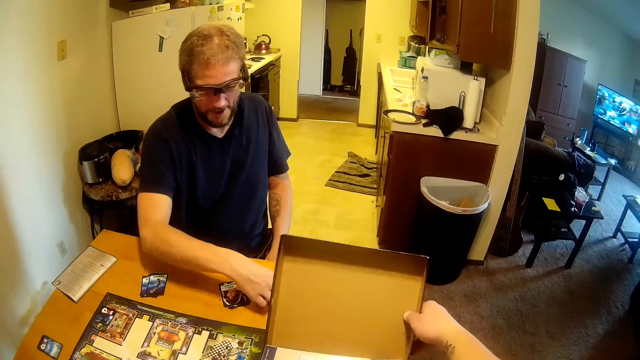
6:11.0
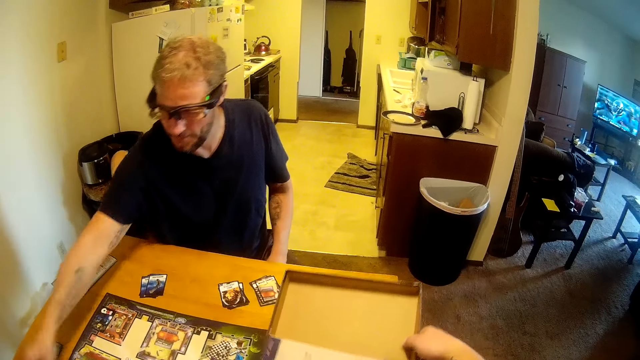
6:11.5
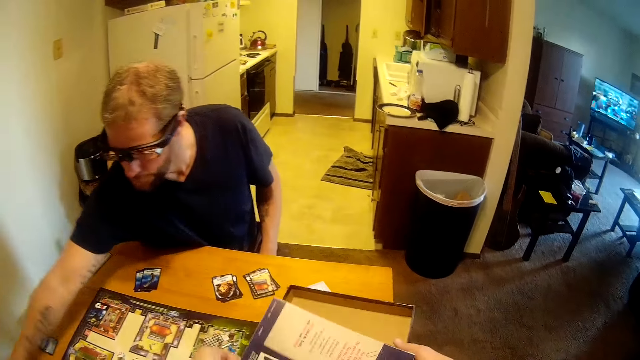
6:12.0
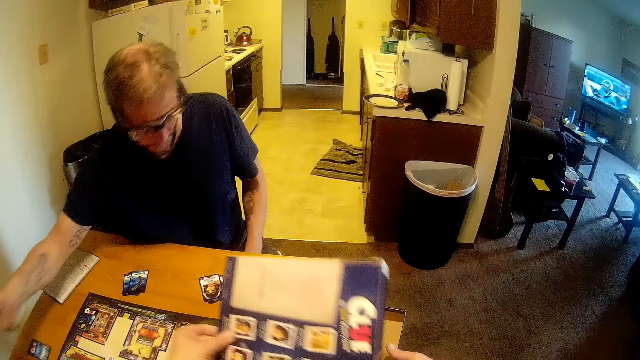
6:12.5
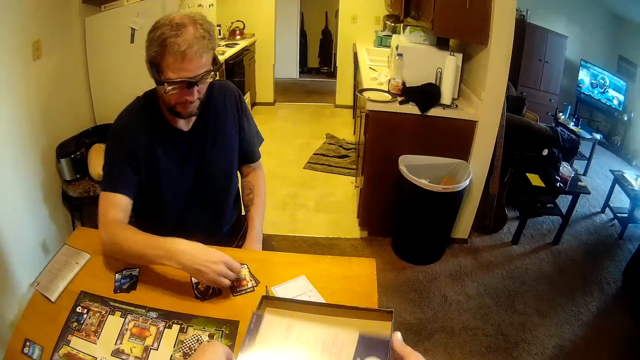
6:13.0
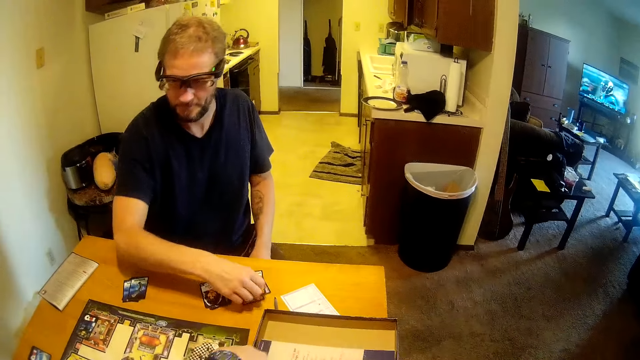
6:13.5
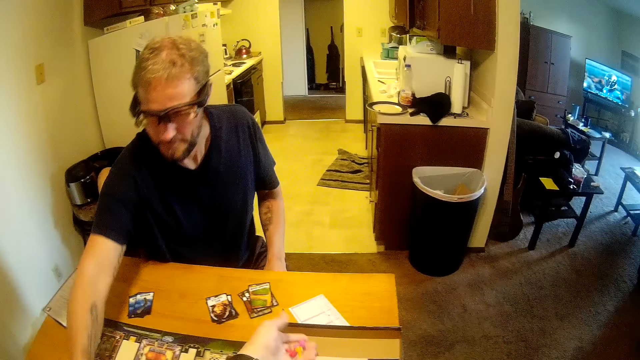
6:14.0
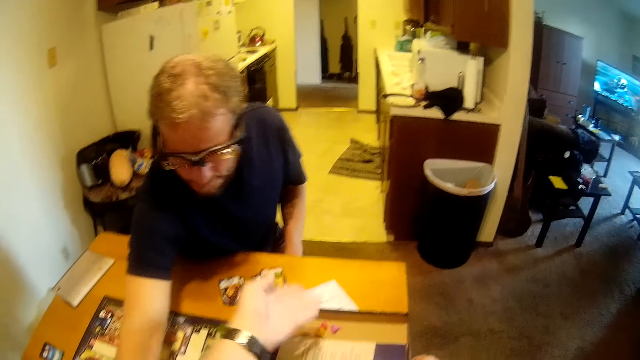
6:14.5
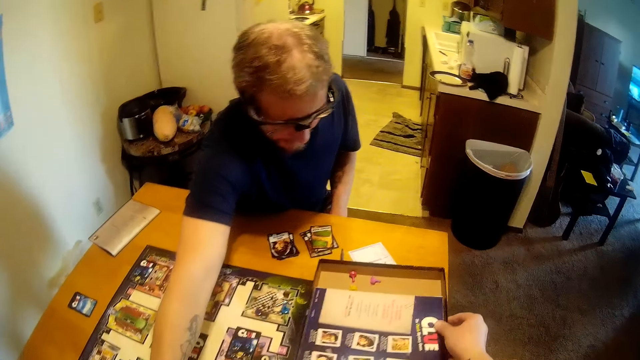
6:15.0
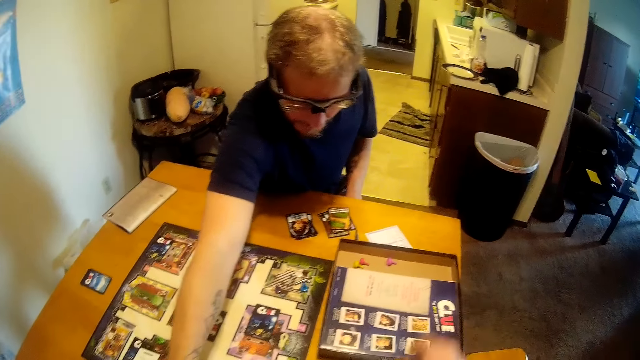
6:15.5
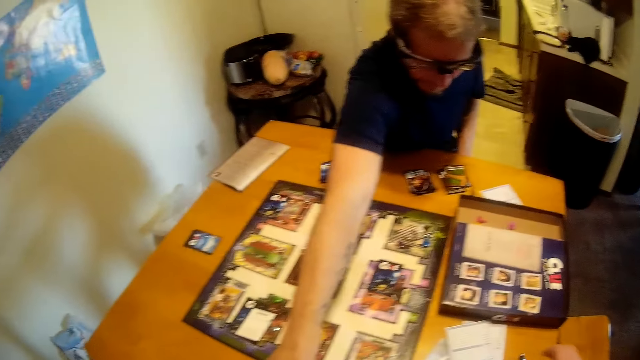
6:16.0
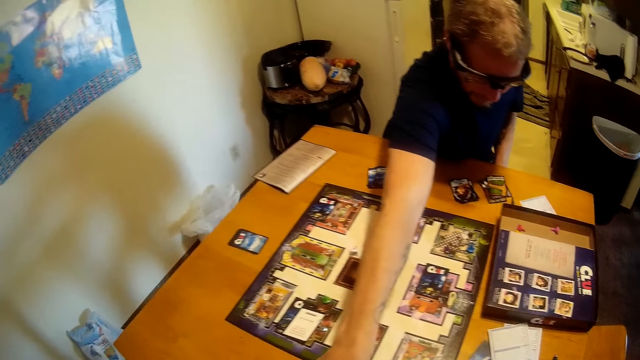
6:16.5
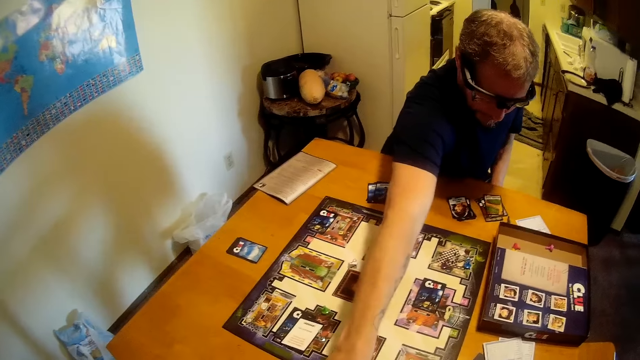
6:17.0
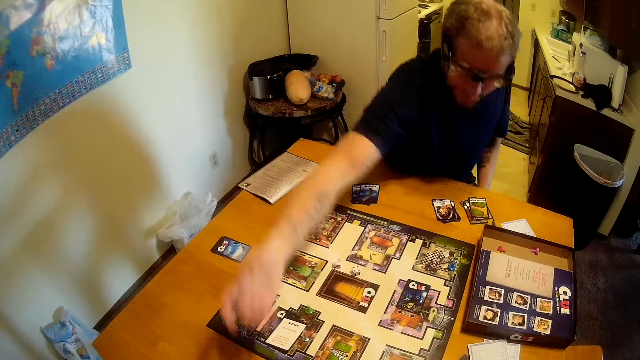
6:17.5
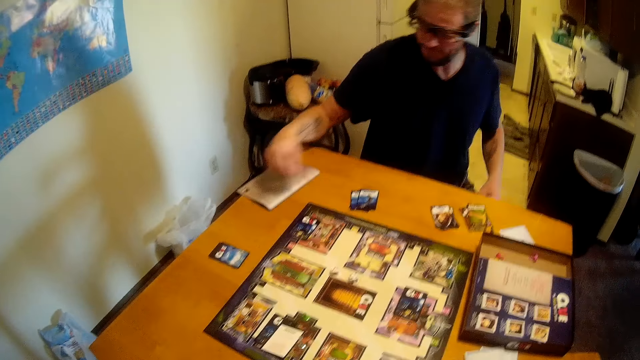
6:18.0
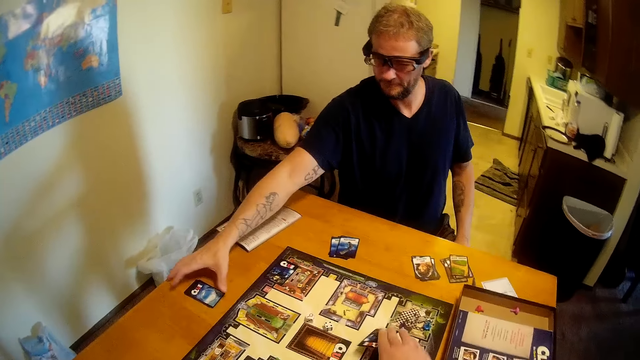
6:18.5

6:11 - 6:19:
The camera wearer touches the game board box with her right hand. A man places the game board cards on the table with his right hand and picks the game board cards on the table with his right hand. The camera wearer drops a book in the game board box with her left hand. The man places the game board cards on the table with his right hand. The camera wearer places the box on the table. She drops the game board pins in the box with her left hand. The man moves something.

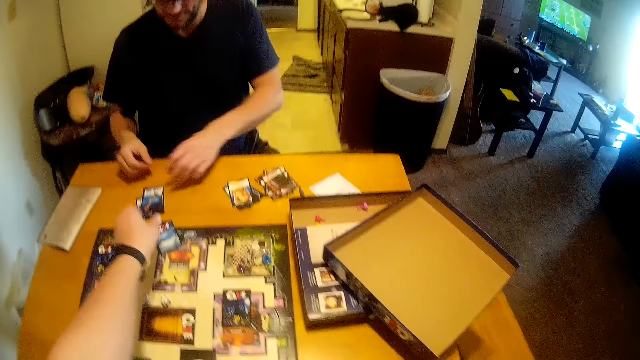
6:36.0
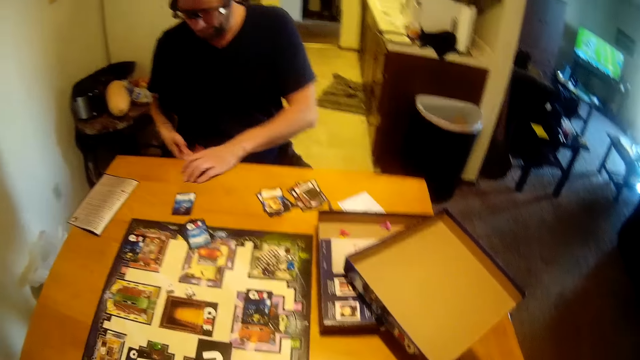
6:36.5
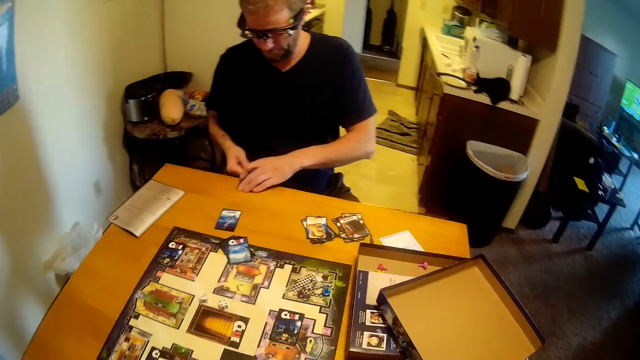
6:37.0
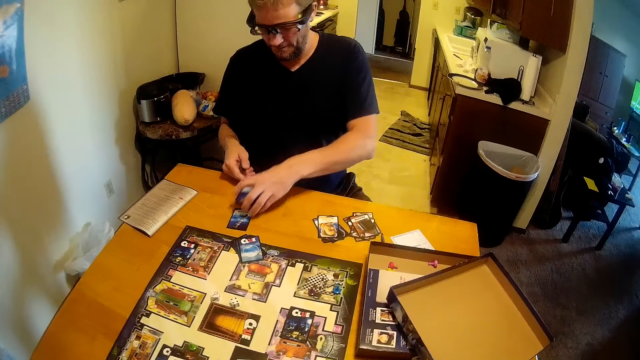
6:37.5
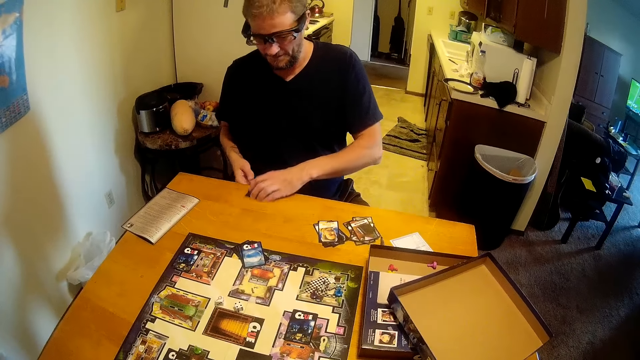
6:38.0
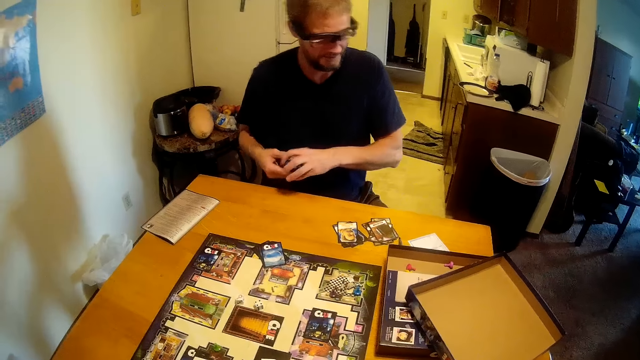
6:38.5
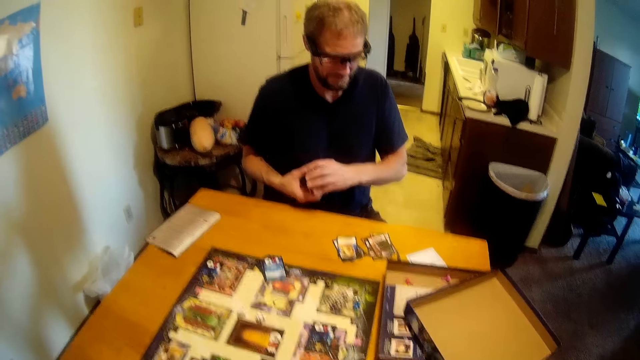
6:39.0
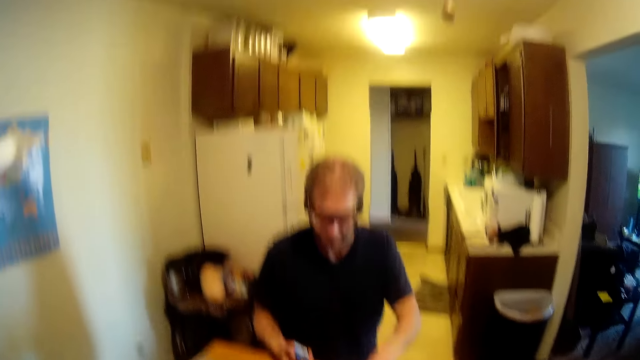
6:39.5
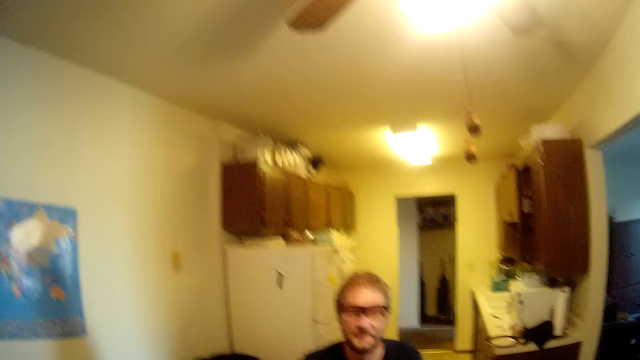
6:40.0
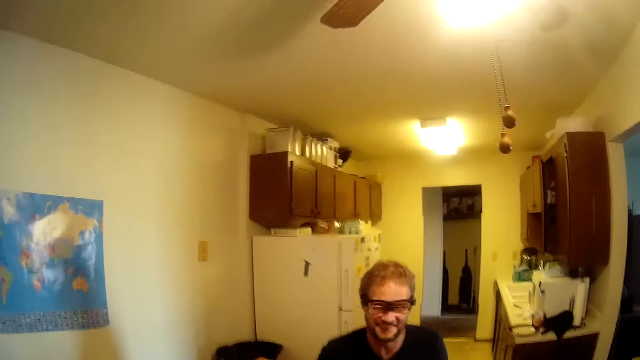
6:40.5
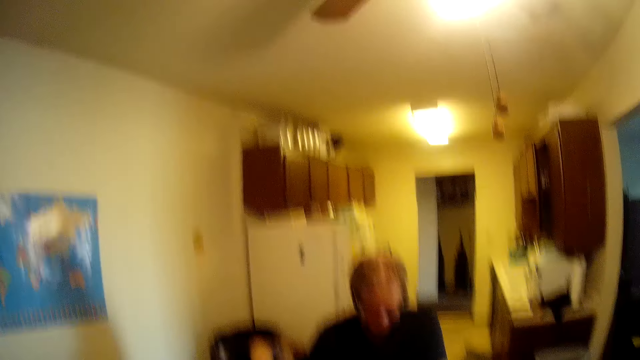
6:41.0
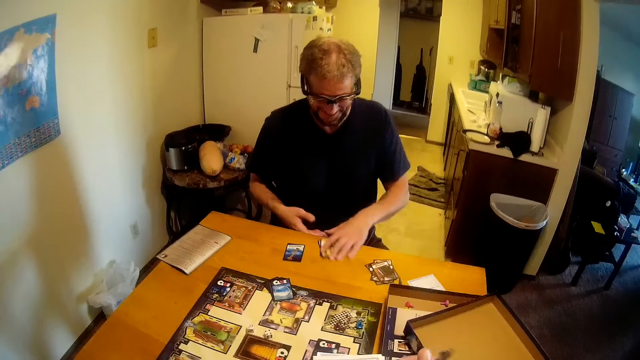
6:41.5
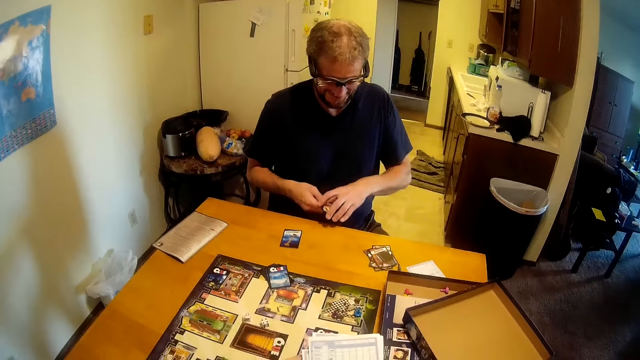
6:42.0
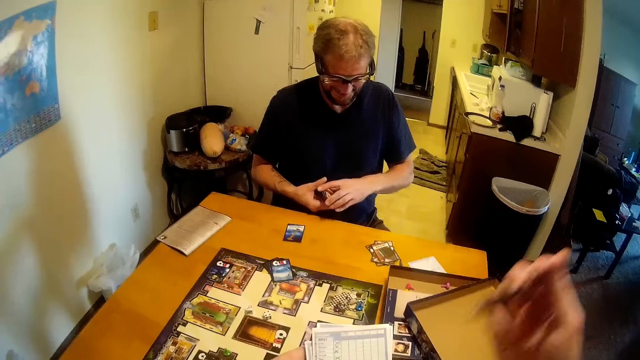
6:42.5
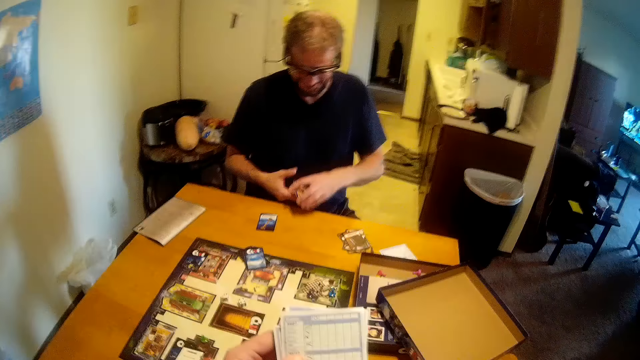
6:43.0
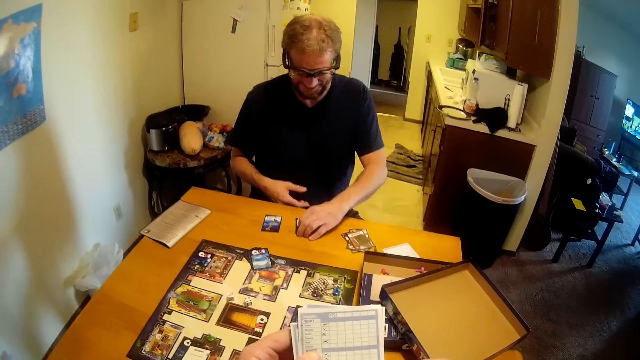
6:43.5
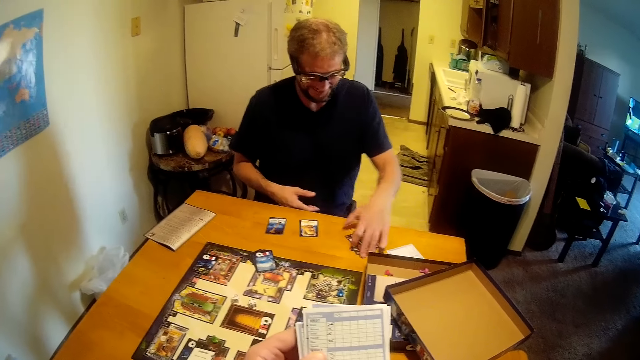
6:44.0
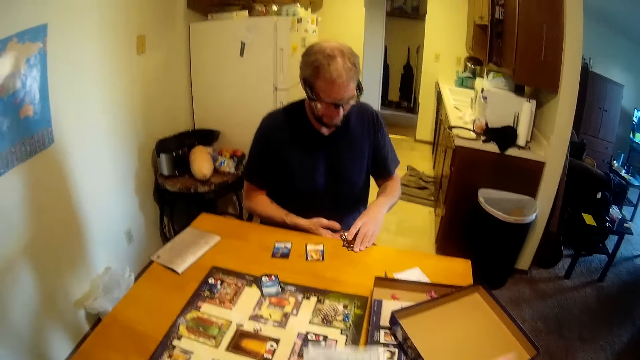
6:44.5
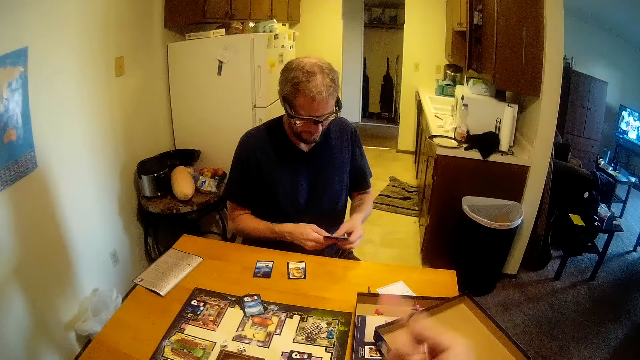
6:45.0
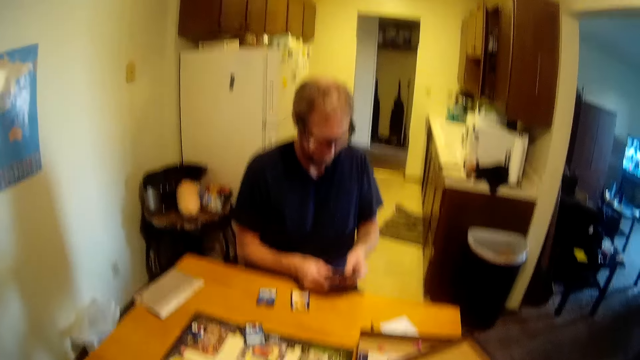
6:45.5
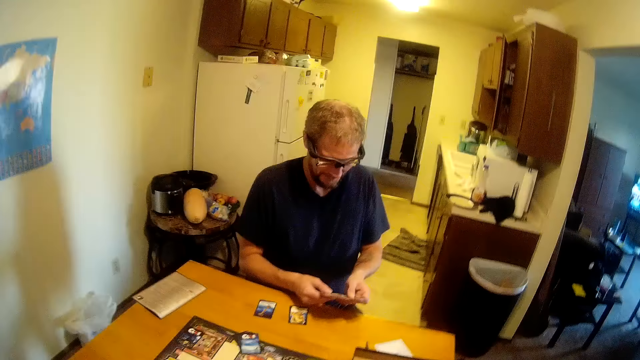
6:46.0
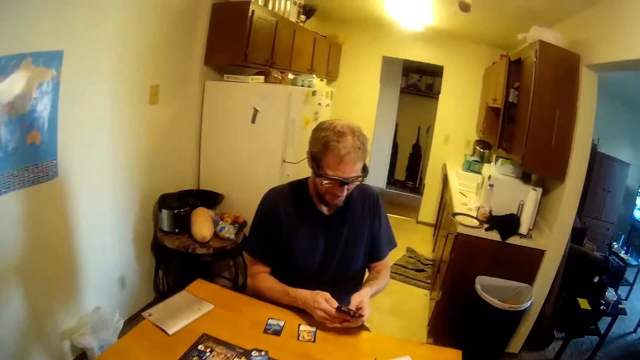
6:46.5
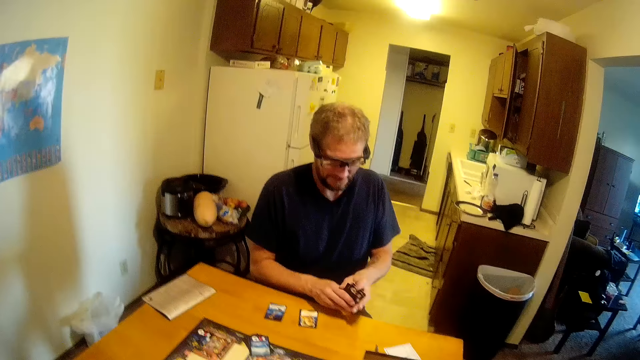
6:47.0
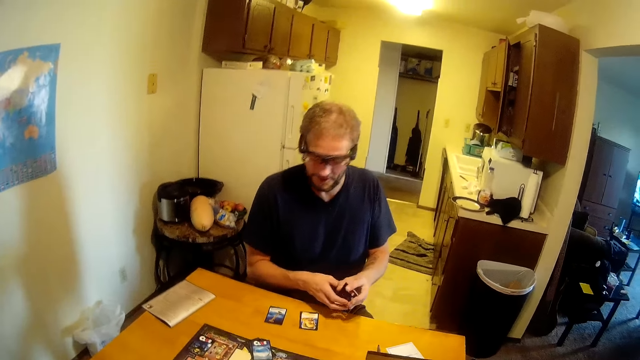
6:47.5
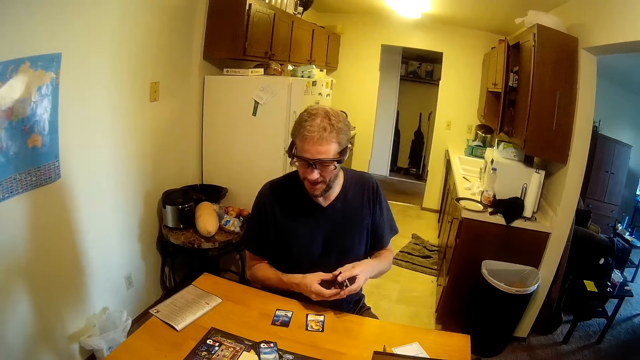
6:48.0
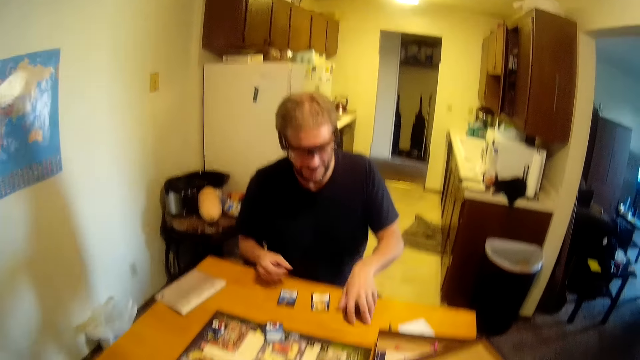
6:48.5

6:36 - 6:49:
The camera wearer places a game board card on the table with her left hand. A man picks a card from the table. The camera wearer interacts with the man. The man holds the card with both hands and picks the game board cards on the table with his left hand. He holds the cards with both hands and passes the game board cards to his right hand. He picks the game board cards on the table with his left hand, holds the cards with both hands, and picks papers from the table. He places the game board cards on the table with his left hand, picks the game board cards on the table with his left hand, and holds the game board cards with both hands. The camera wearer picks a pen.
